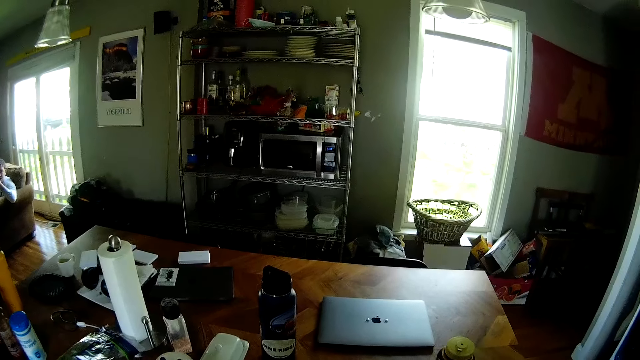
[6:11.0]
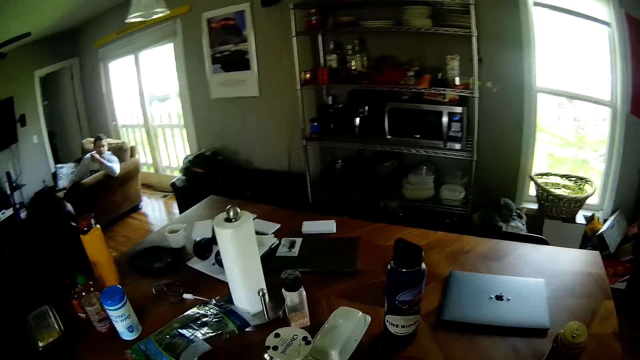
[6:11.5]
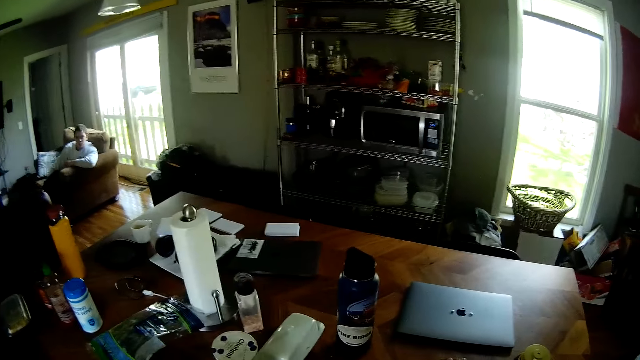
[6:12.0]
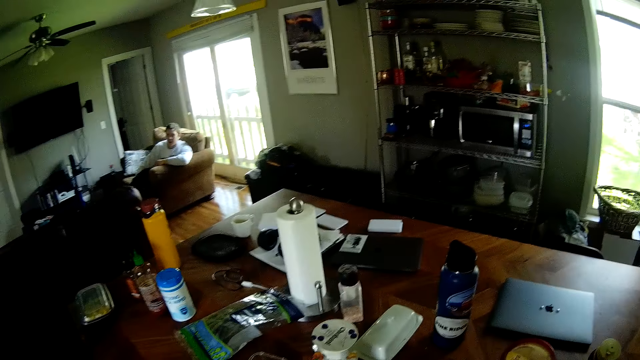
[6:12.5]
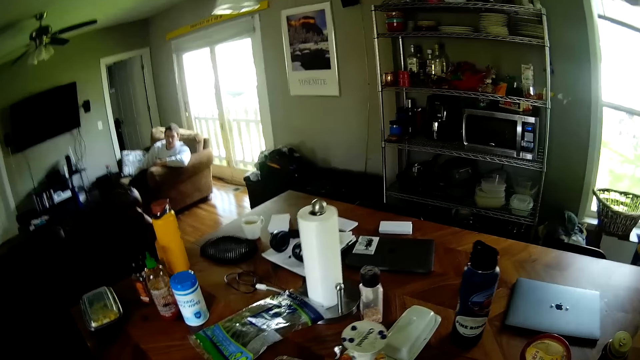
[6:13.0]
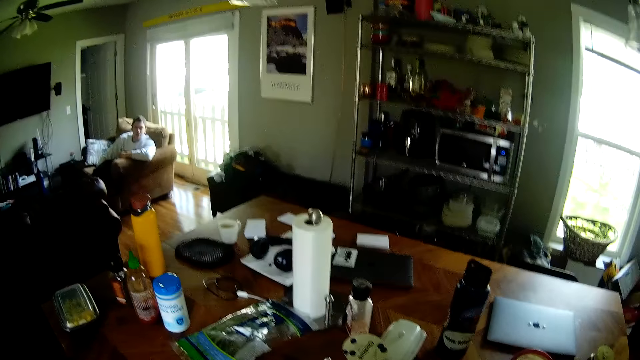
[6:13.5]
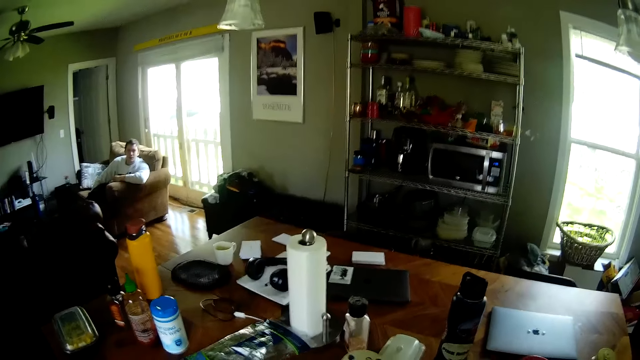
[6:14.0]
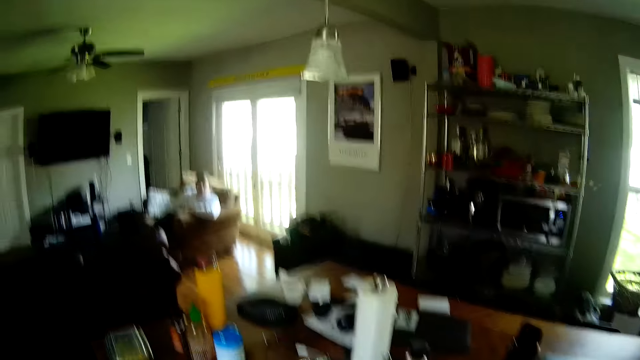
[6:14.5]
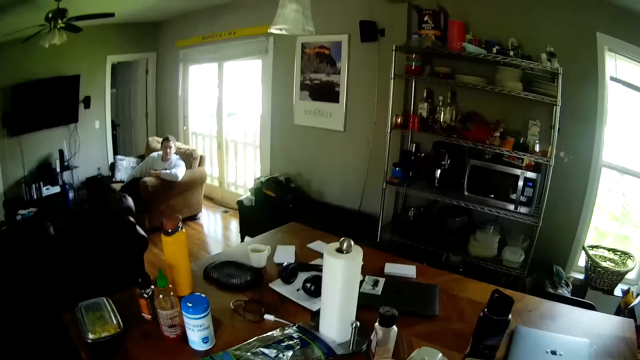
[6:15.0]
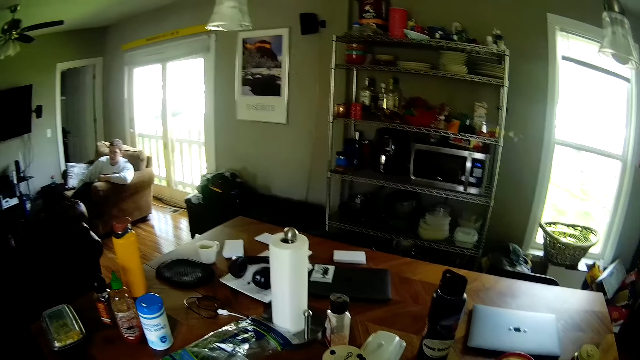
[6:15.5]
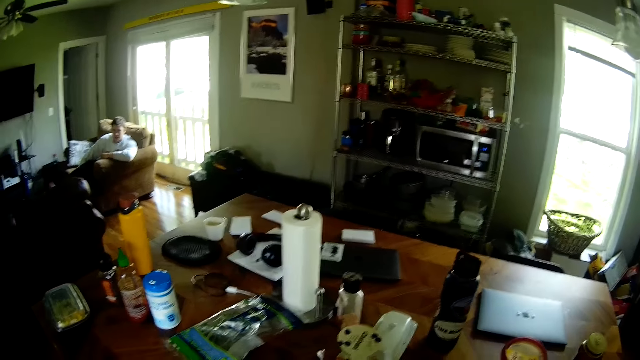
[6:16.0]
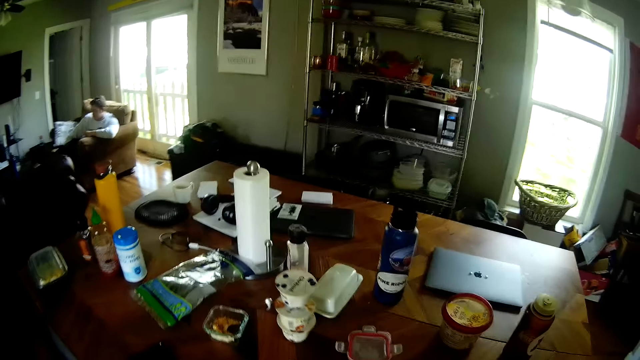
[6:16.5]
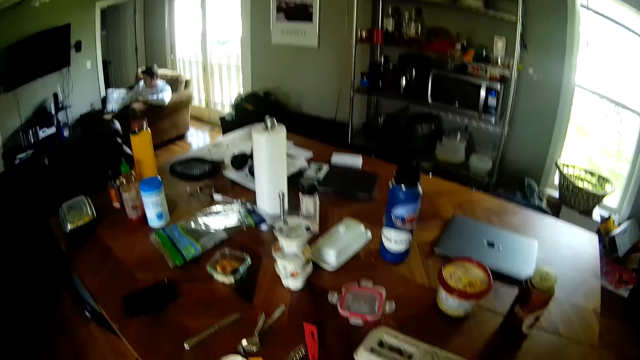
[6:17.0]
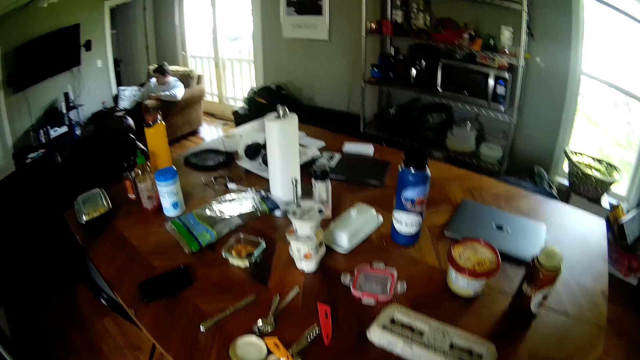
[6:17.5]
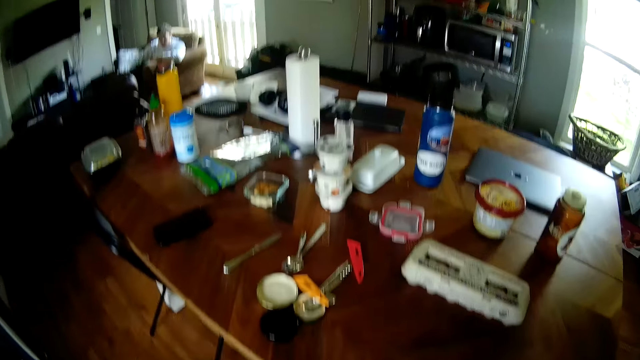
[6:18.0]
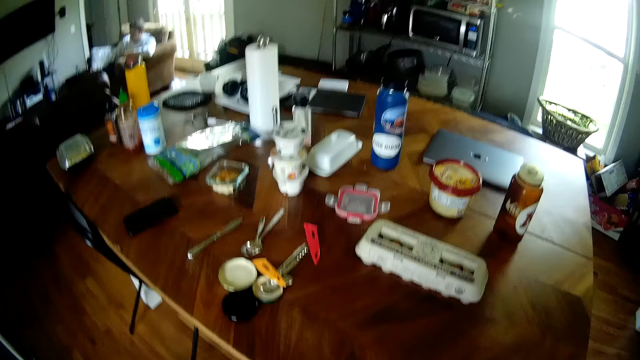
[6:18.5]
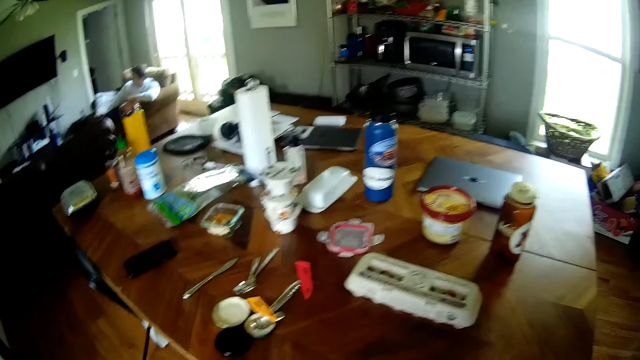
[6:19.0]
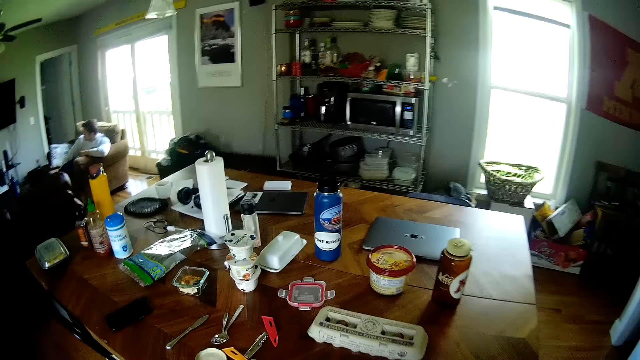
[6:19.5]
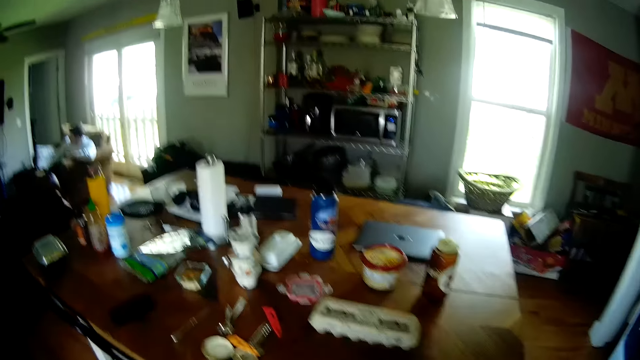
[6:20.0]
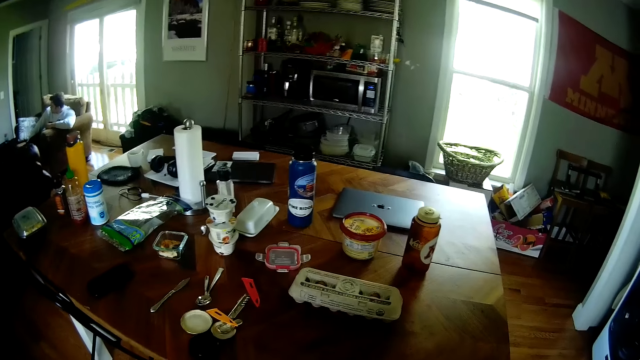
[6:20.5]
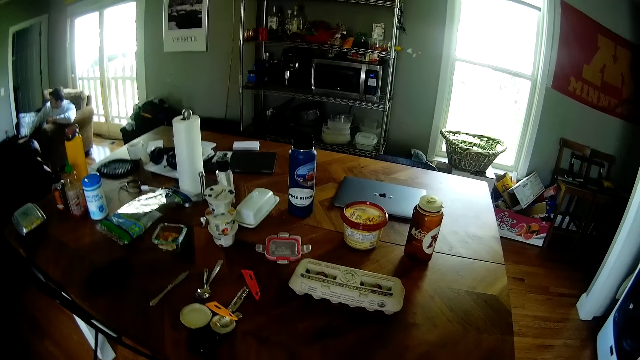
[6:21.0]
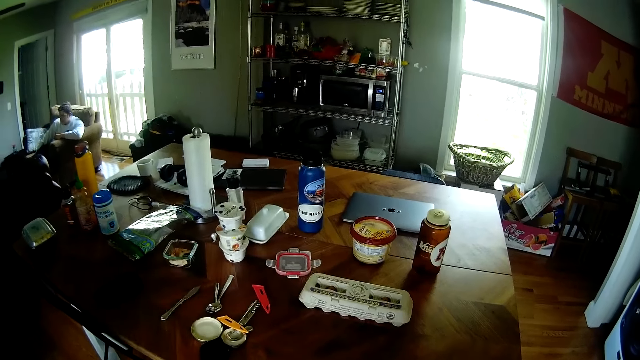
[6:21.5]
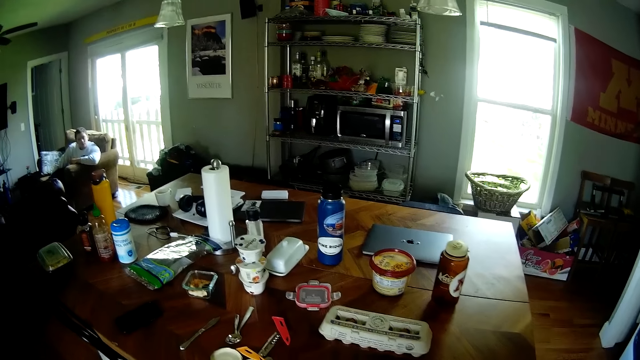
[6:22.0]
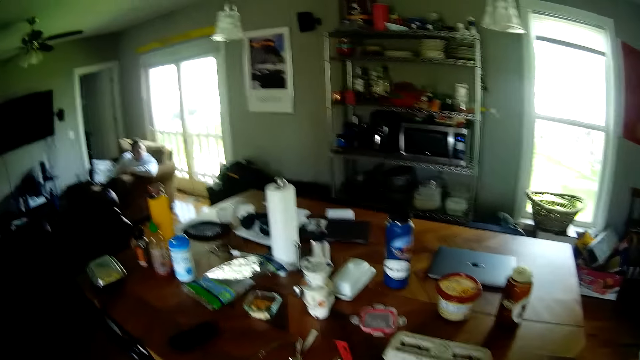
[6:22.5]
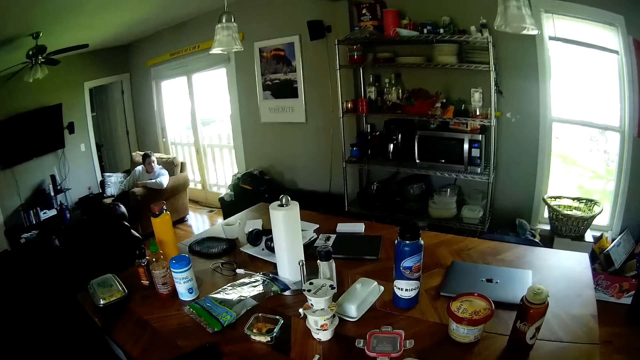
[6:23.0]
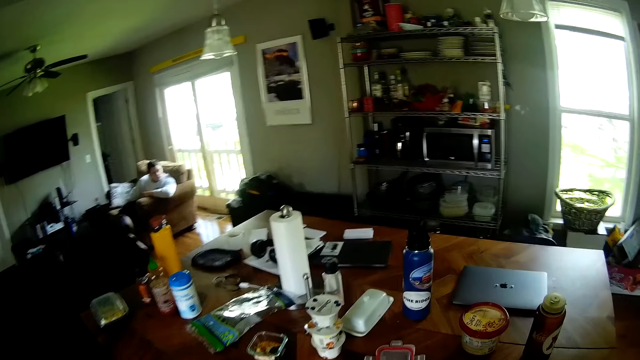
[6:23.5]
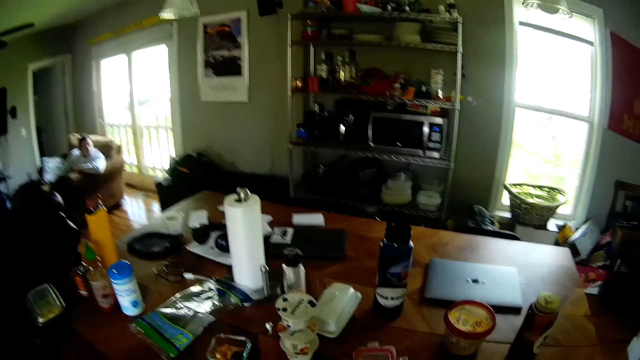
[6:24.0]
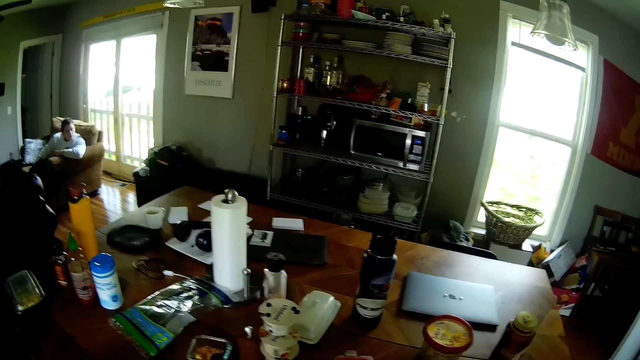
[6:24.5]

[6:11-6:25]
The camera wearer converses with a man. They arrange something.

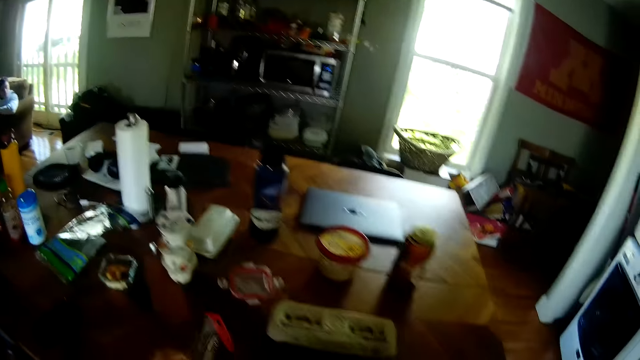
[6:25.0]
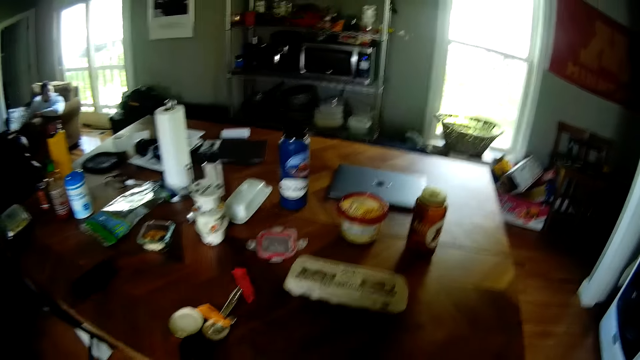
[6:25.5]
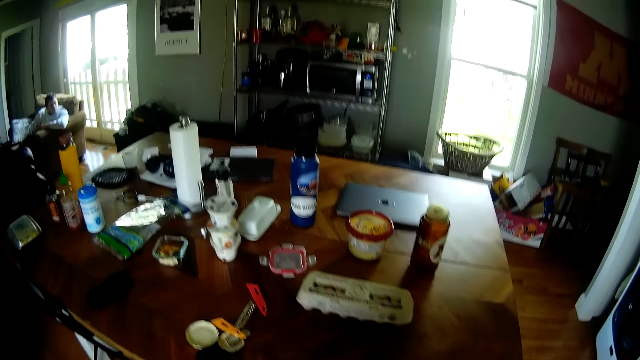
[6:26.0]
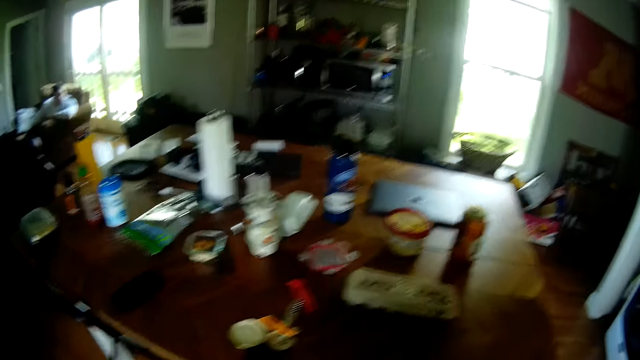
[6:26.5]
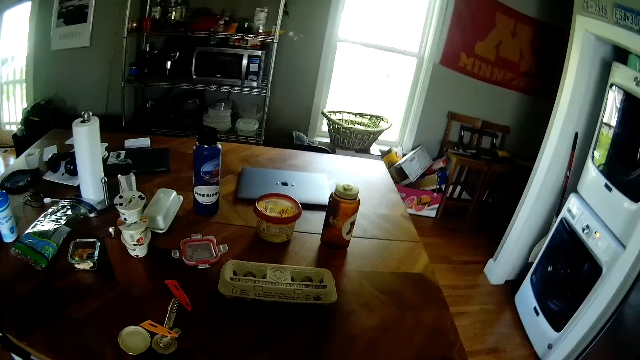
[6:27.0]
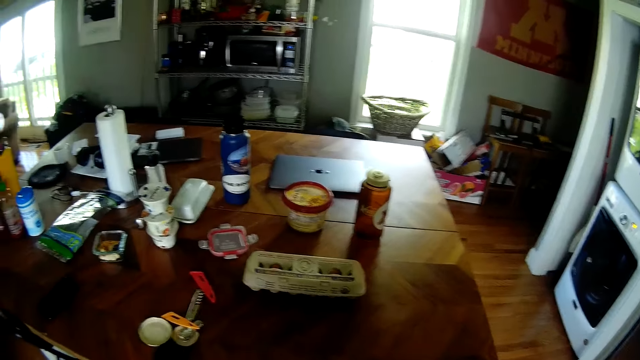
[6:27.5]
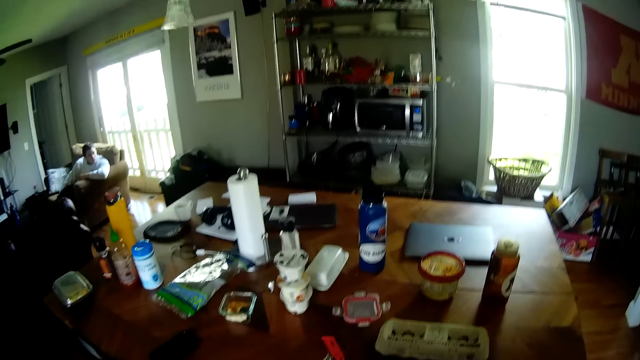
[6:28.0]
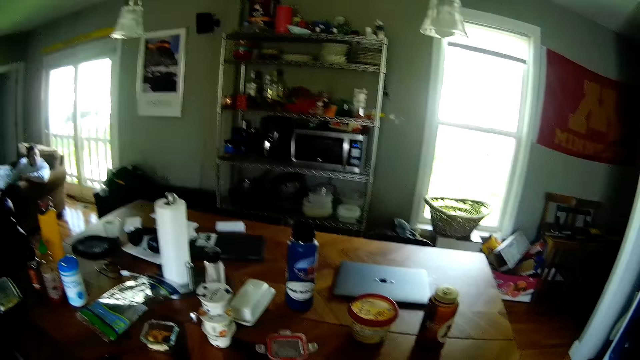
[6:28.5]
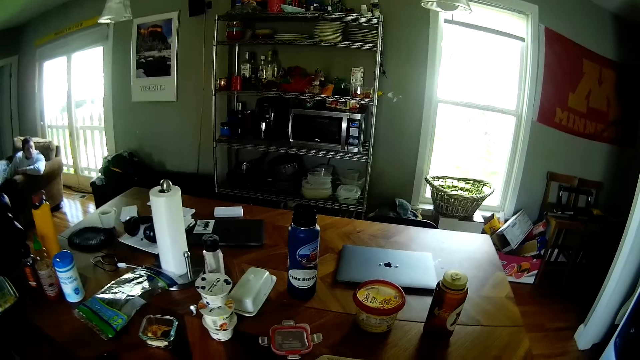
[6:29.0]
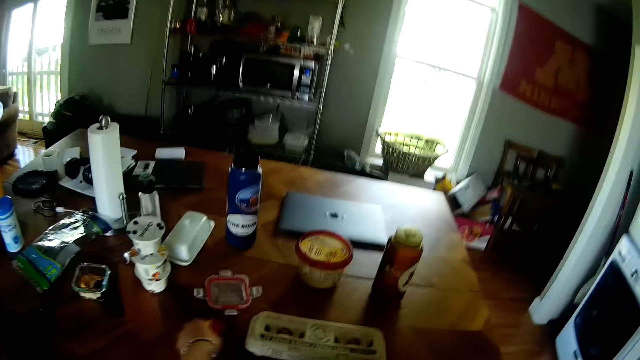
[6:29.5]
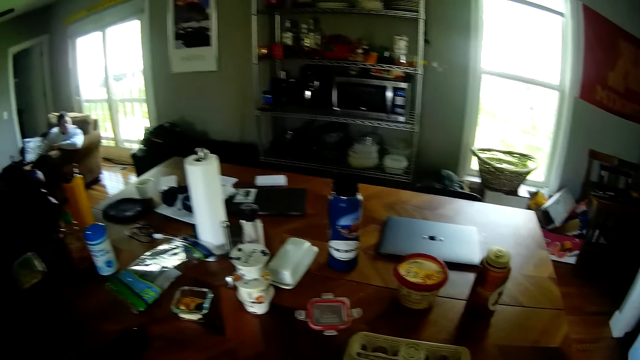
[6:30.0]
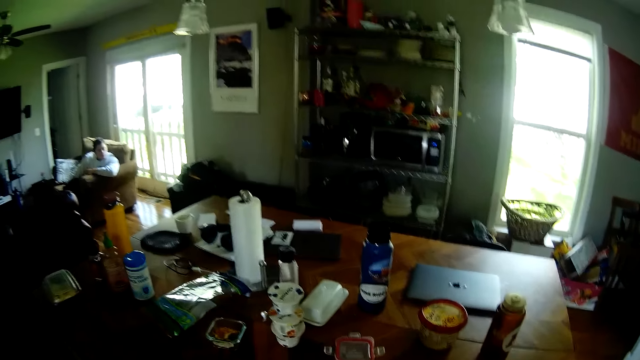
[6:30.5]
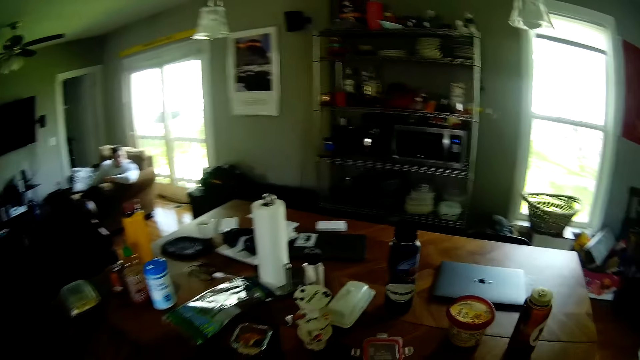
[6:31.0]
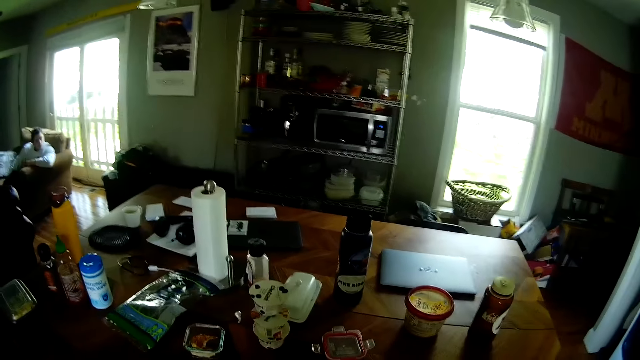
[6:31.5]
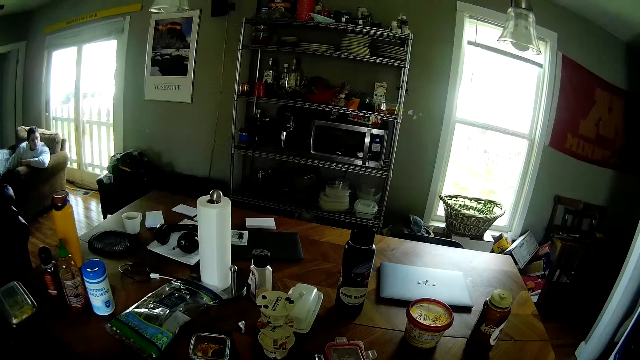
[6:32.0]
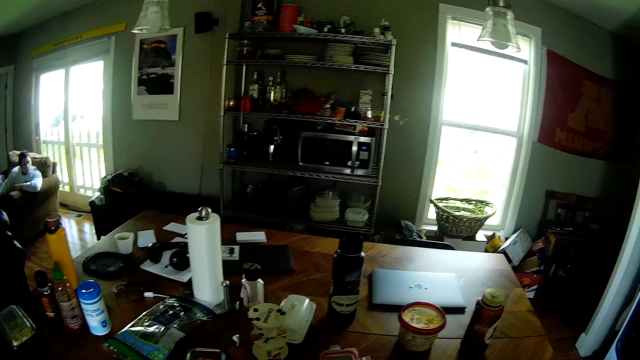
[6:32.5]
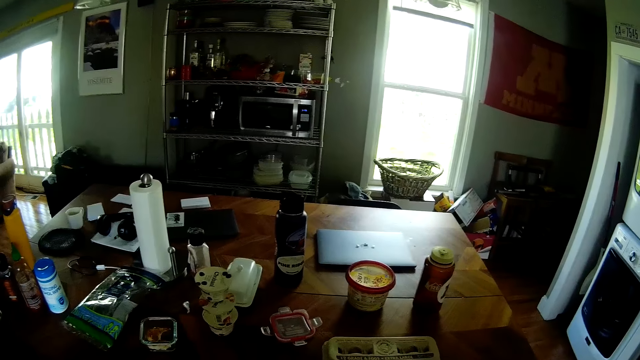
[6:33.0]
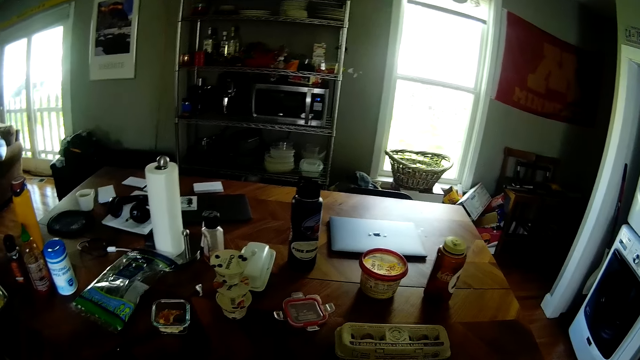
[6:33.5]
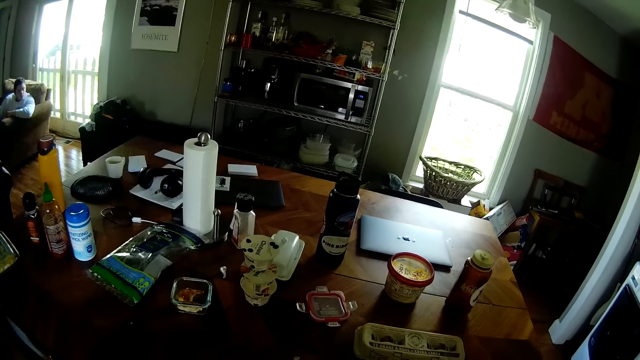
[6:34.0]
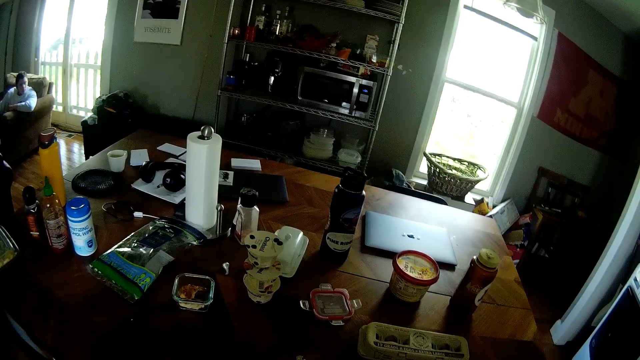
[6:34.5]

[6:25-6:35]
The camera wearer picks up a red plastic from the table with his left hand.
